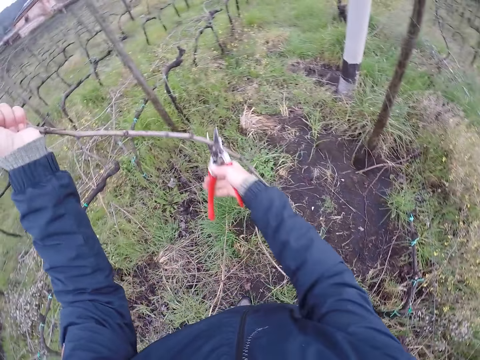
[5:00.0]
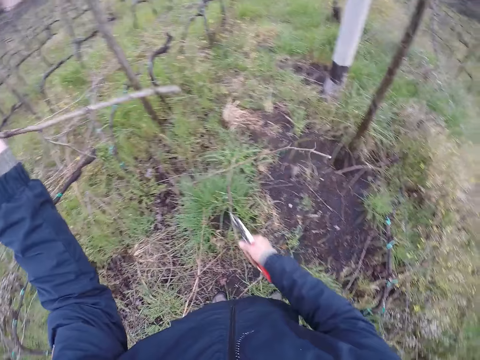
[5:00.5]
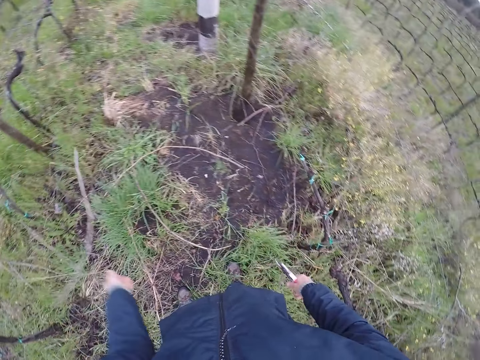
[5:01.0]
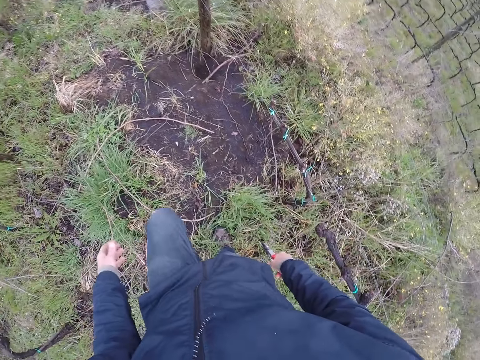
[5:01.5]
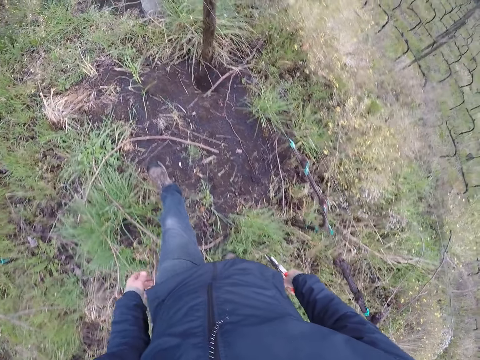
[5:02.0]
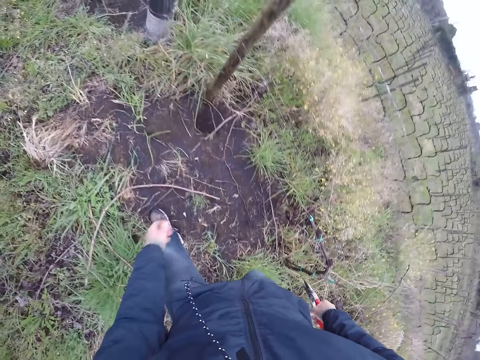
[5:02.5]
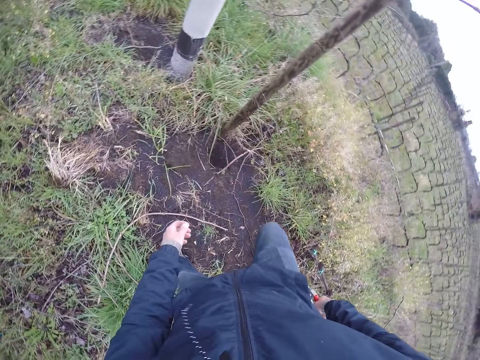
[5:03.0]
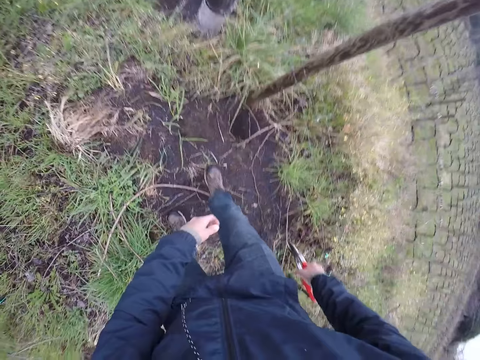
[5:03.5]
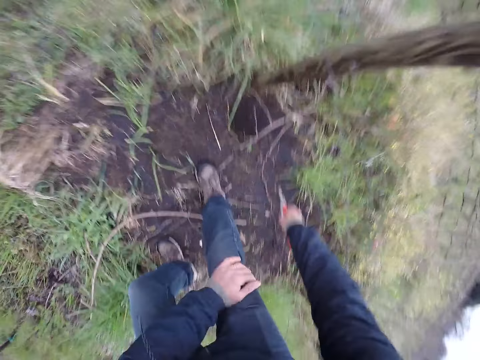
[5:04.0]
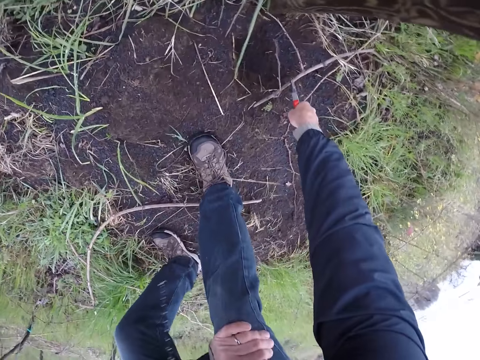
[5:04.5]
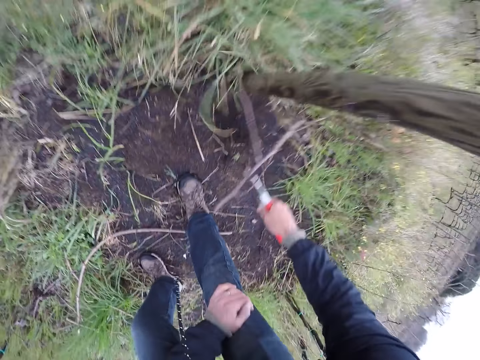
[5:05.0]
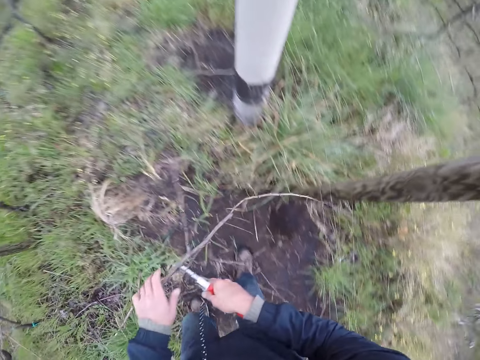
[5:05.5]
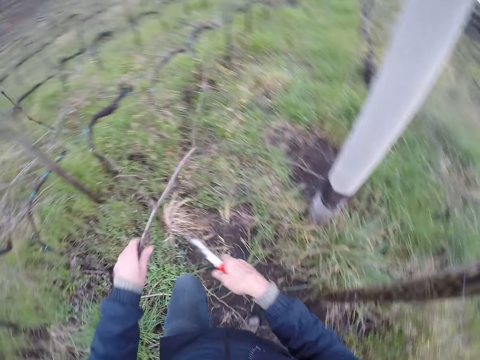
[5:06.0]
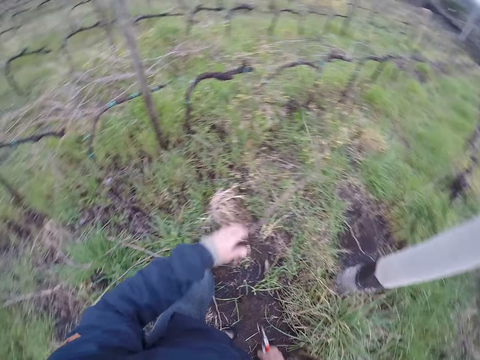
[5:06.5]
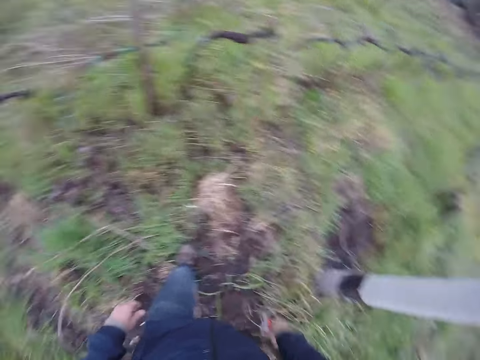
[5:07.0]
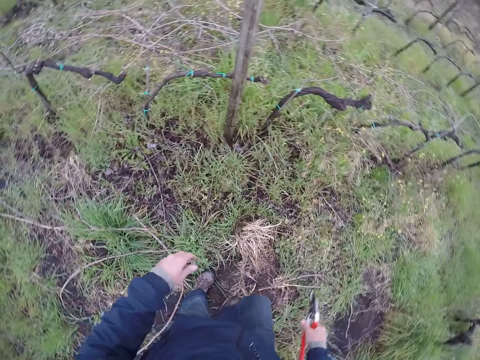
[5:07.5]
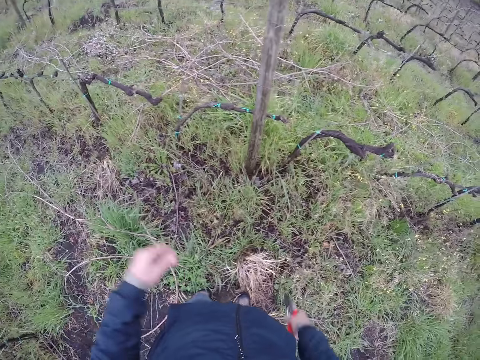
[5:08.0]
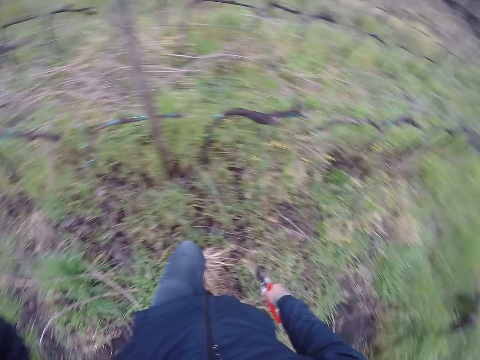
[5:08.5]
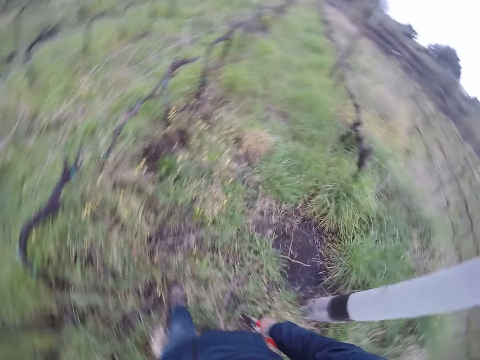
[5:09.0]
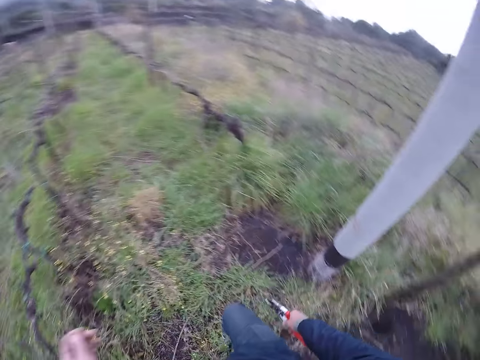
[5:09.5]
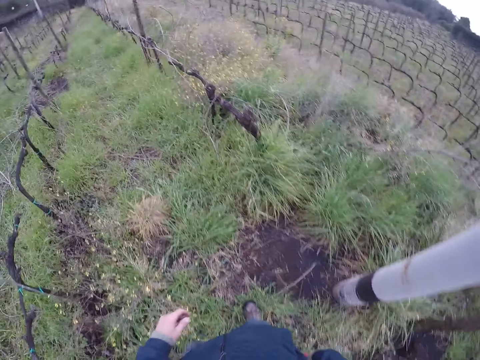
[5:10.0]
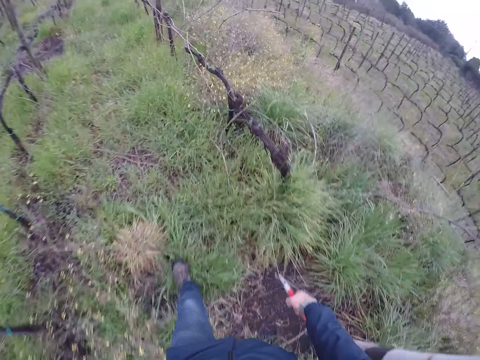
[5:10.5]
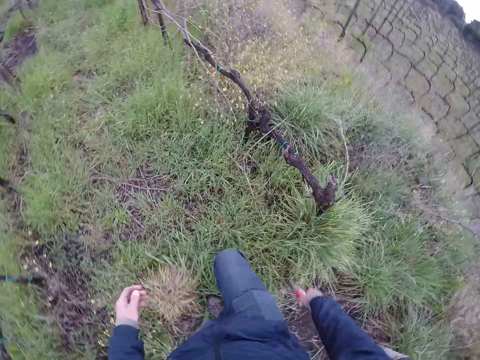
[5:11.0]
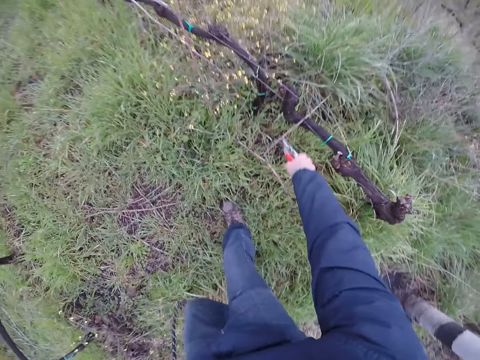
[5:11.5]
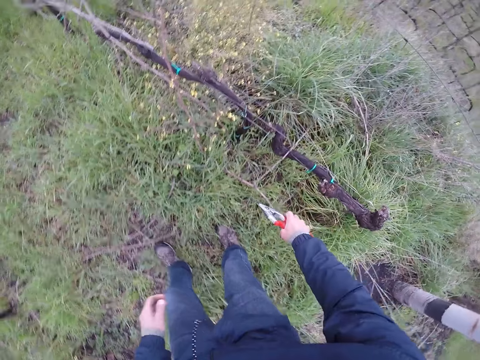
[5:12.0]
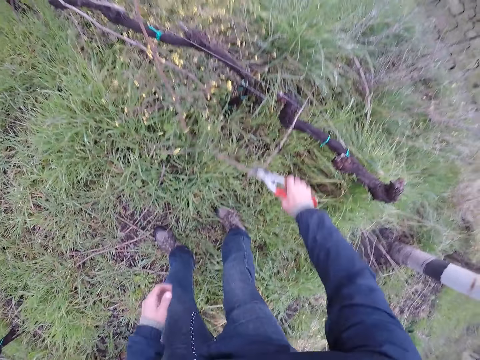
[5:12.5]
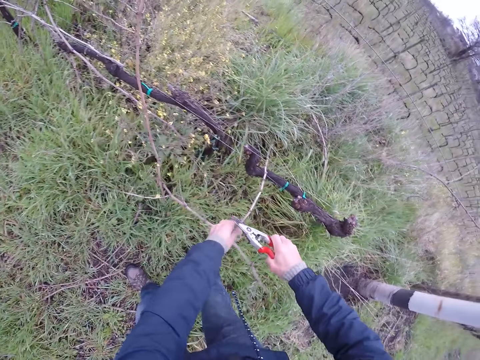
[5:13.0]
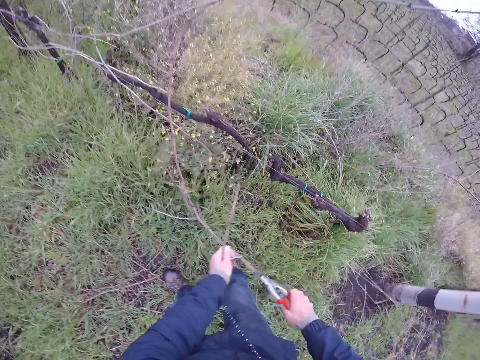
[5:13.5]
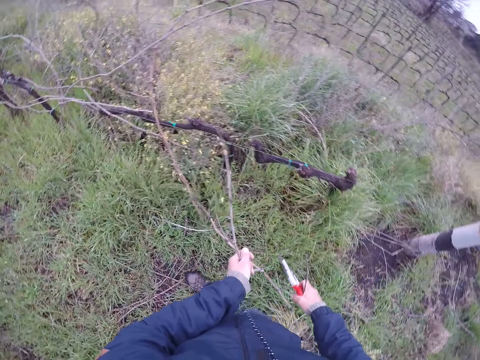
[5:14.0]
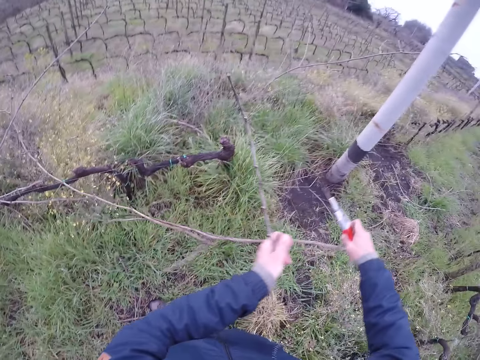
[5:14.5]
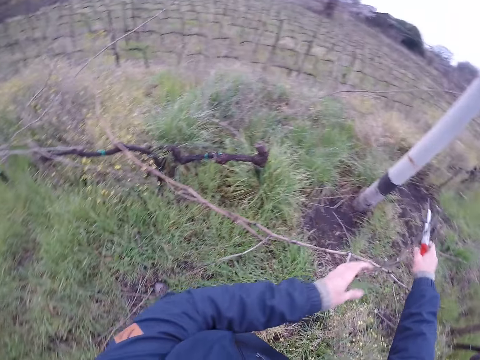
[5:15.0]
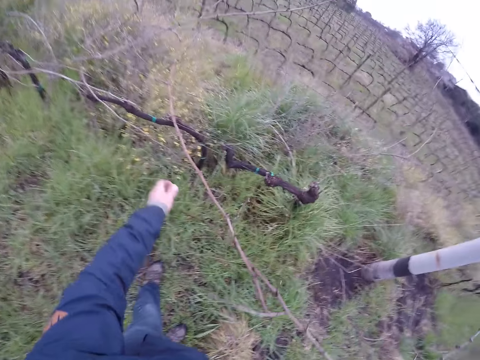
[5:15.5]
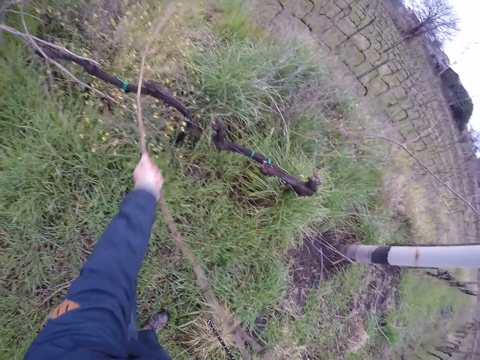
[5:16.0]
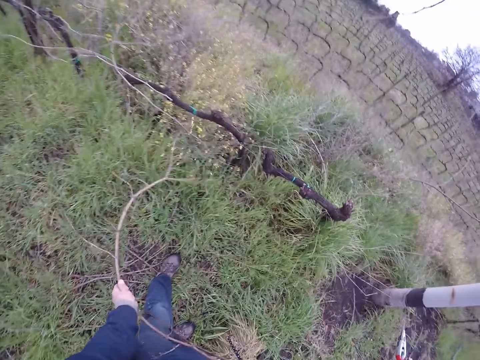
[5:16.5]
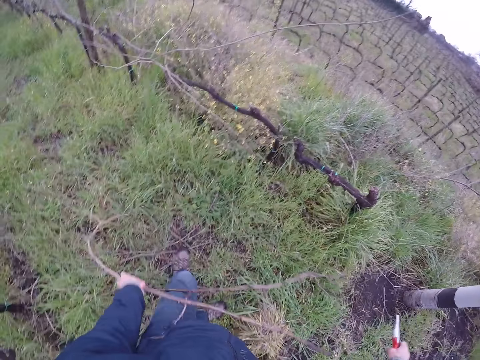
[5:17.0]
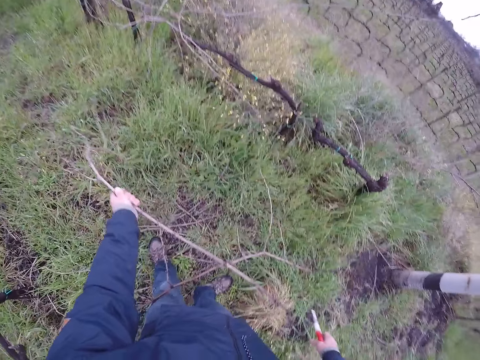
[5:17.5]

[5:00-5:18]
The camera wearer cuts the twigs or sticks with the pliers in his right hand. He drops the twigs on the ground with his left hand. He cuts off the sticks using the pliers. He walks around the compound. He picks up a twig on the ground with the pliers in his right hand. He drops the twig on the ground with his left hand. He moves his hand. He walks around the compound. He picks up some twigs on the ground with the pliers in his right hand. He removes the stick from the fence using the pliers. He removes the twigs from the barbed wire with his left hand. He throws the stick on the ground. He removes the stick from the fence.

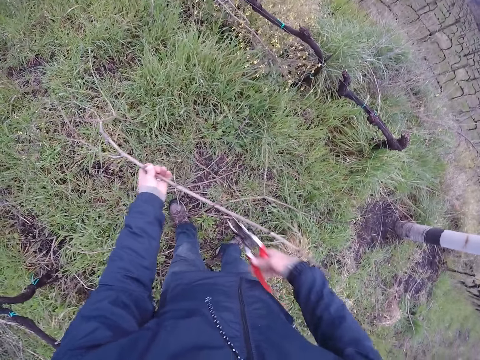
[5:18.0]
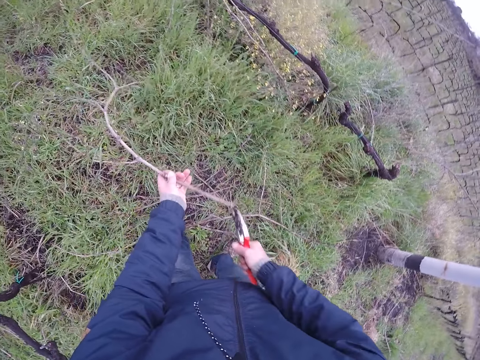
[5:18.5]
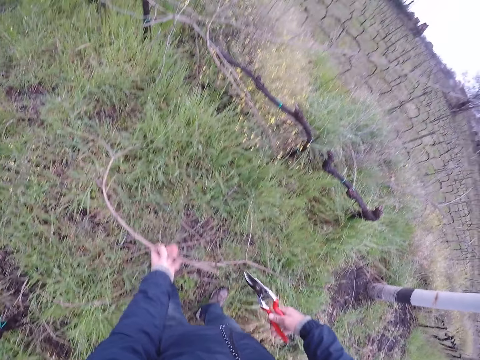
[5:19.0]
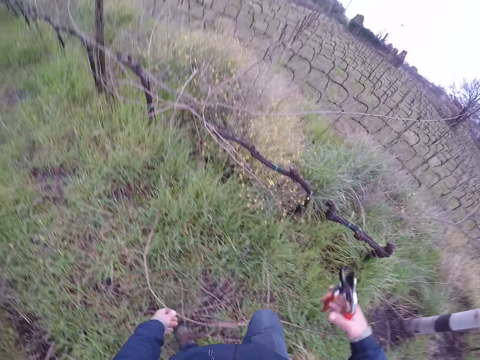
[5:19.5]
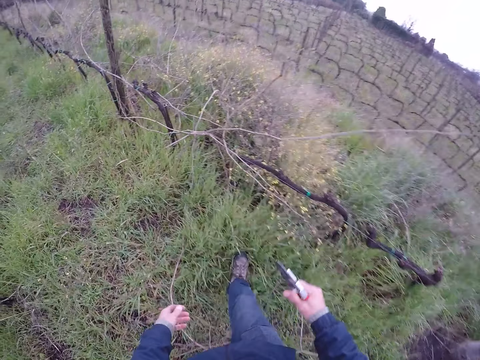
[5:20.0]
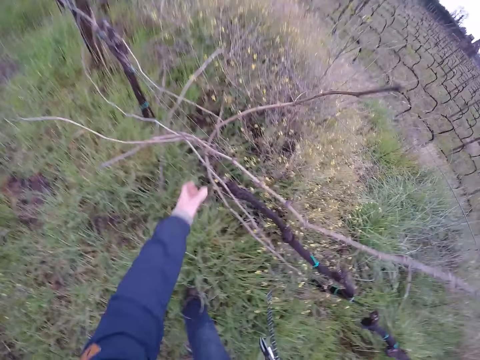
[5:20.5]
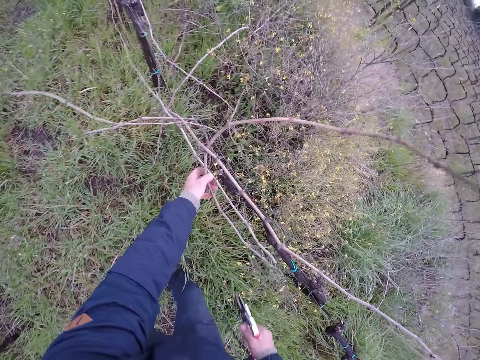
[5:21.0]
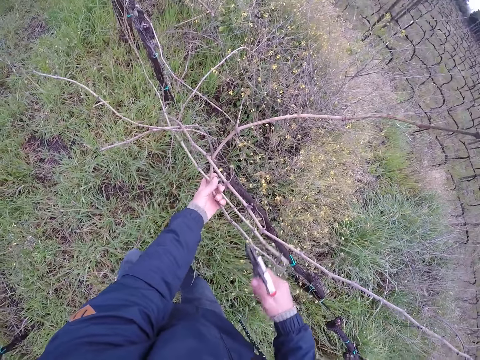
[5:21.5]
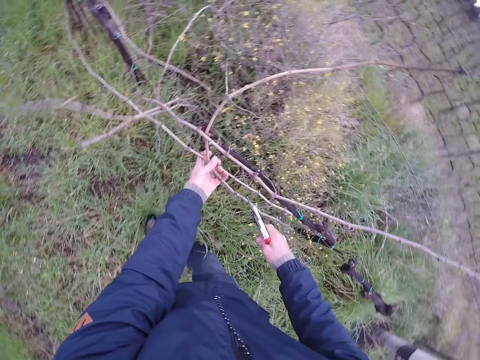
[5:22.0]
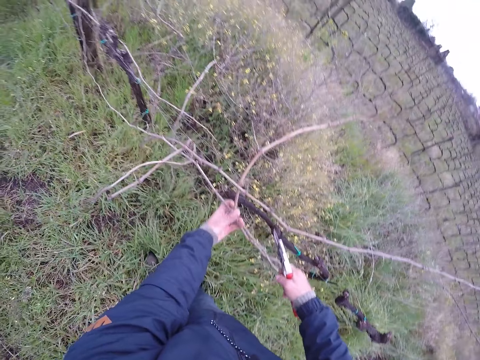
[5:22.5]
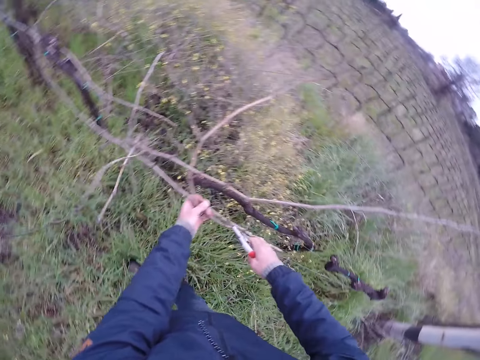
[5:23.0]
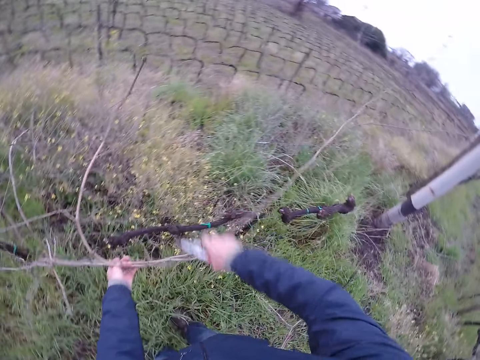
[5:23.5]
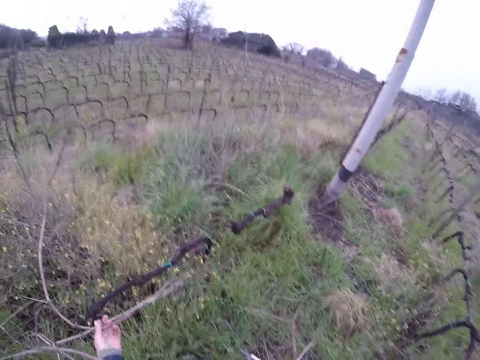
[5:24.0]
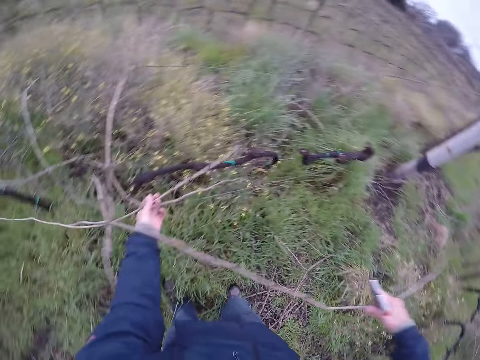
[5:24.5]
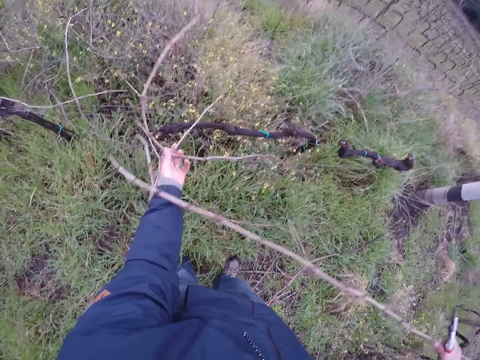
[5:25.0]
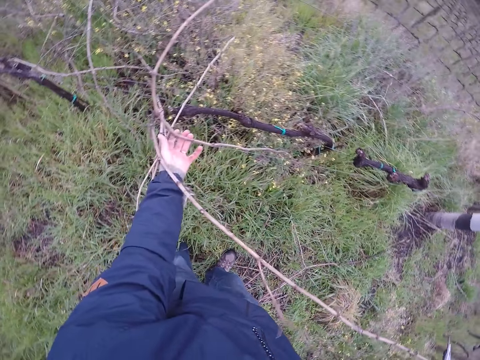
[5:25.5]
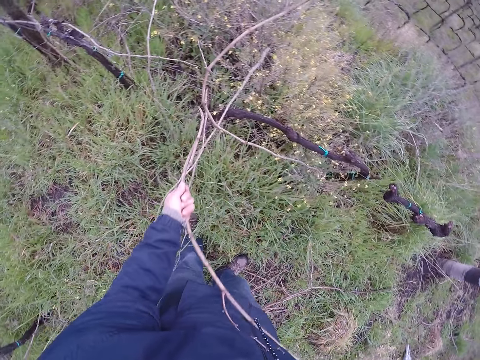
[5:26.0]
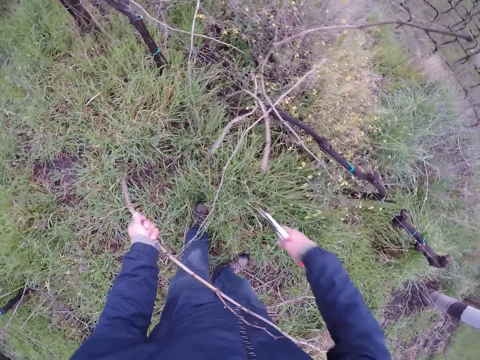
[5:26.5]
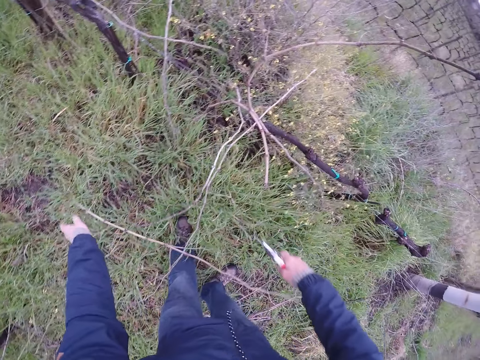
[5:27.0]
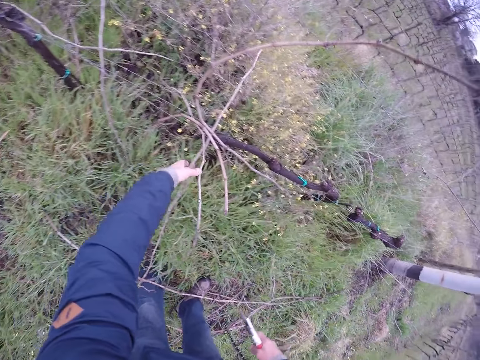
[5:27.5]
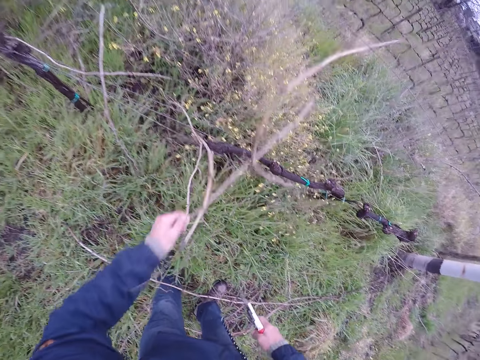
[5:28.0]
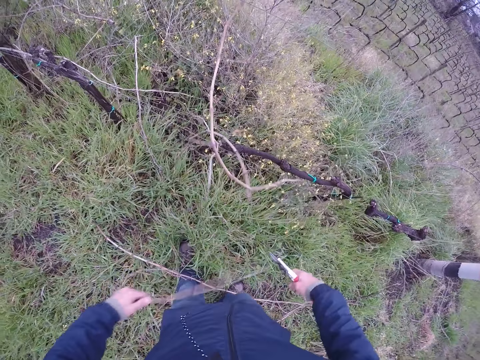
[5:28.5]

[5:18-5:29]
The camera wearer cuts the twigs with the pliers in his right hand. He drops the twigs on the ground with his left hand. He walks around the compound. He removes some twigs from the barbed wire with his left hand. He removes the twig from the barbed wire with his right hand. He drops the twig on the floor with his left hand. He removes some twigs from the barbed wire with his left hand.
